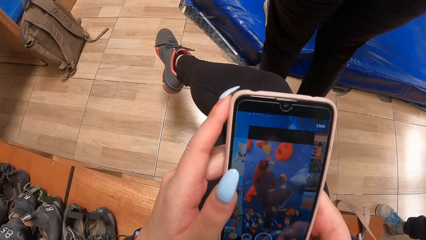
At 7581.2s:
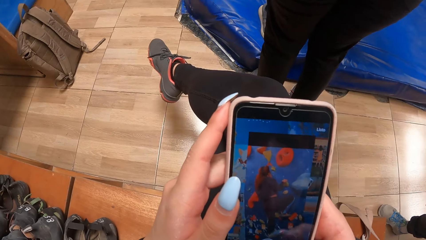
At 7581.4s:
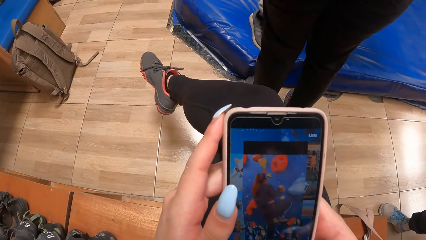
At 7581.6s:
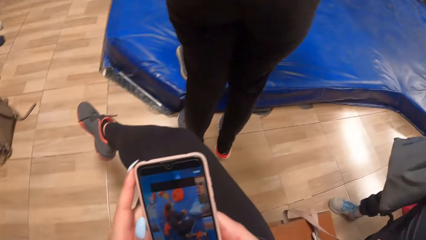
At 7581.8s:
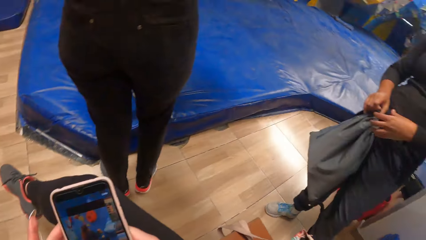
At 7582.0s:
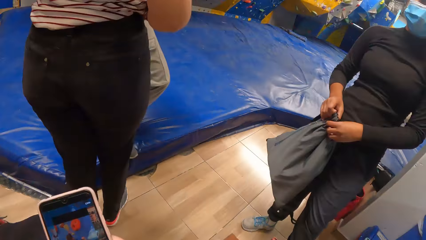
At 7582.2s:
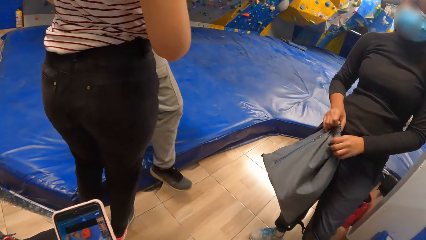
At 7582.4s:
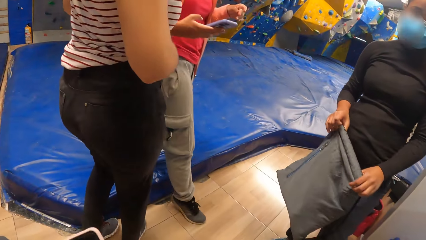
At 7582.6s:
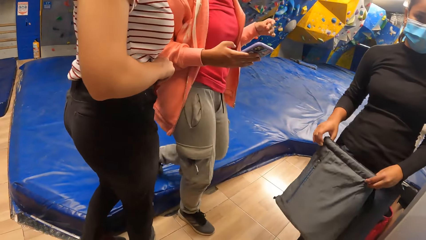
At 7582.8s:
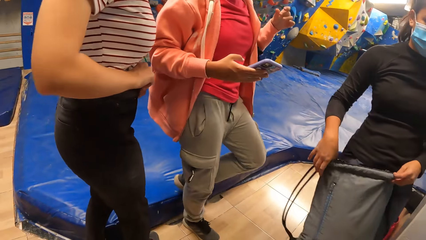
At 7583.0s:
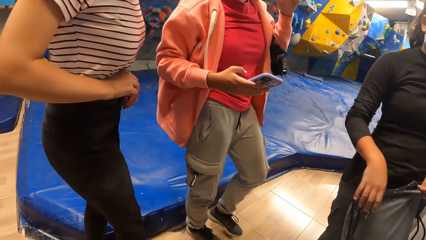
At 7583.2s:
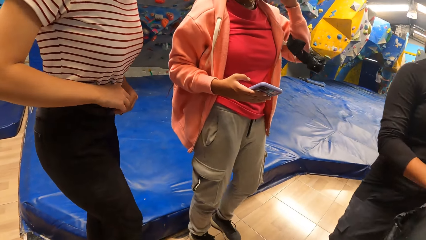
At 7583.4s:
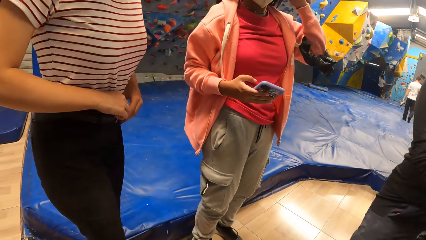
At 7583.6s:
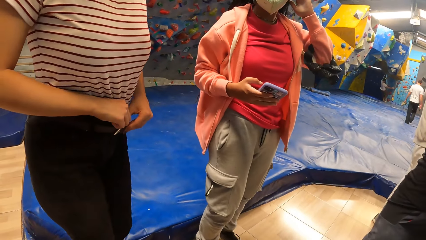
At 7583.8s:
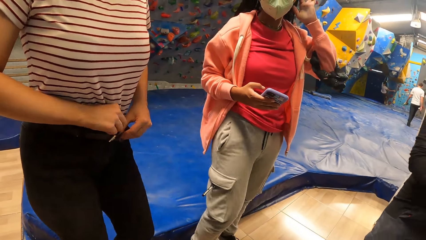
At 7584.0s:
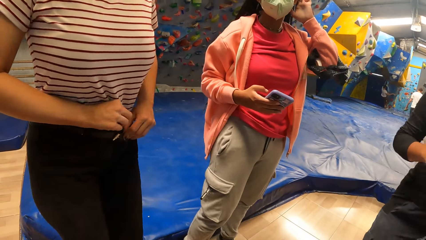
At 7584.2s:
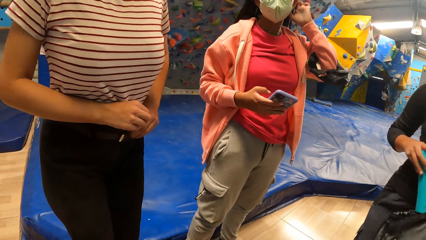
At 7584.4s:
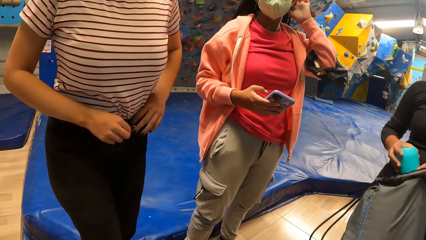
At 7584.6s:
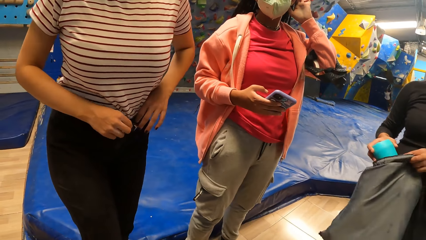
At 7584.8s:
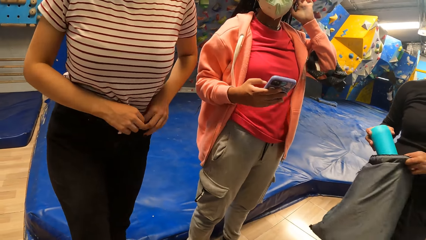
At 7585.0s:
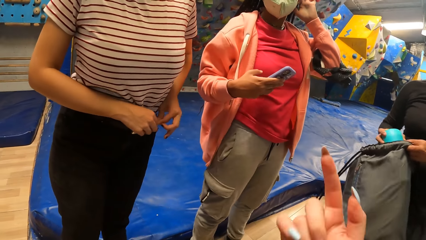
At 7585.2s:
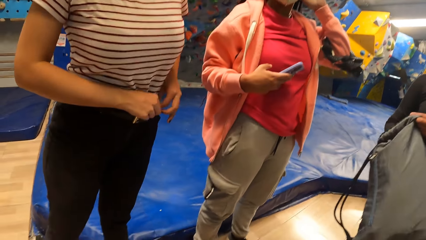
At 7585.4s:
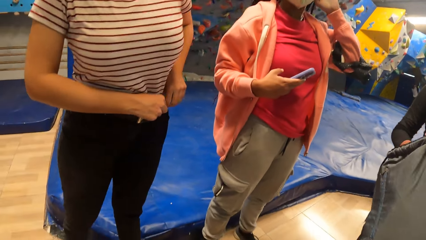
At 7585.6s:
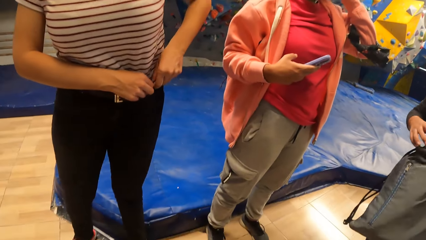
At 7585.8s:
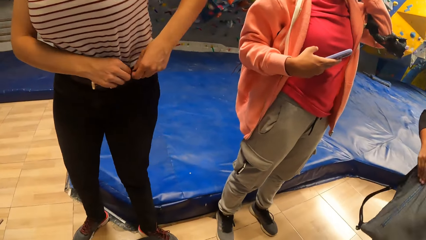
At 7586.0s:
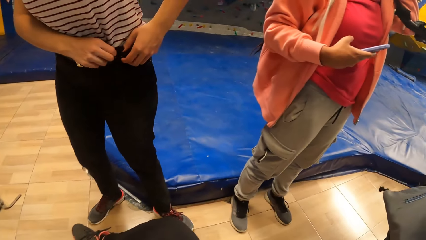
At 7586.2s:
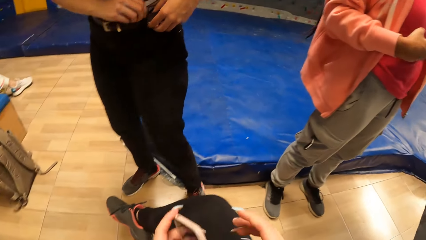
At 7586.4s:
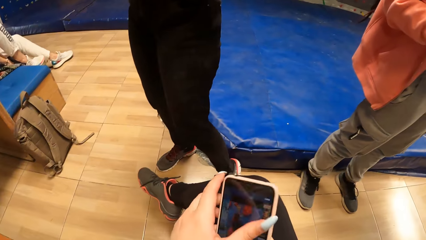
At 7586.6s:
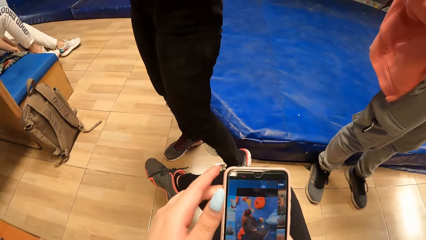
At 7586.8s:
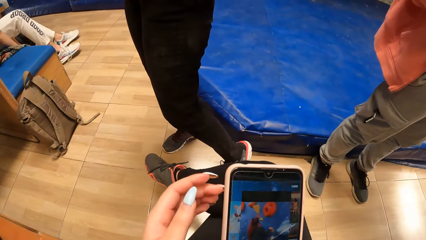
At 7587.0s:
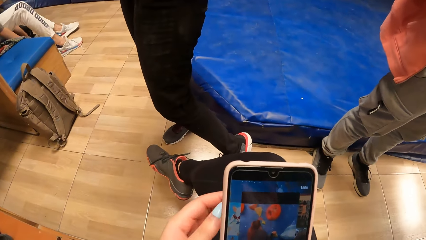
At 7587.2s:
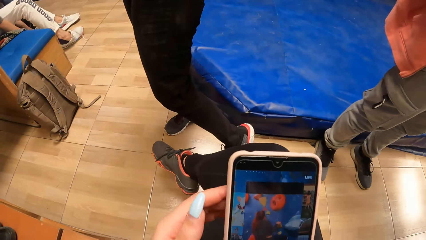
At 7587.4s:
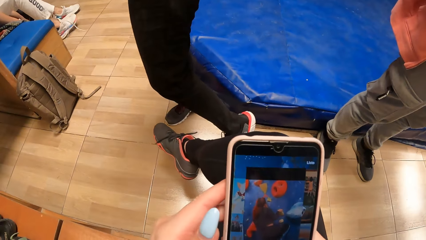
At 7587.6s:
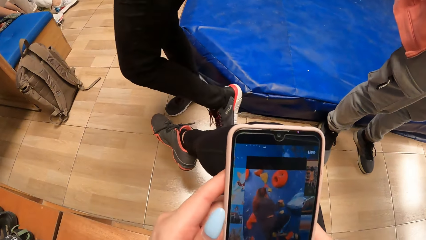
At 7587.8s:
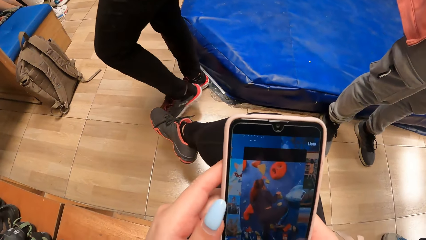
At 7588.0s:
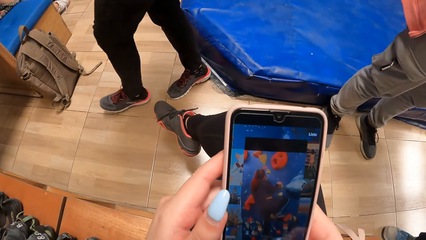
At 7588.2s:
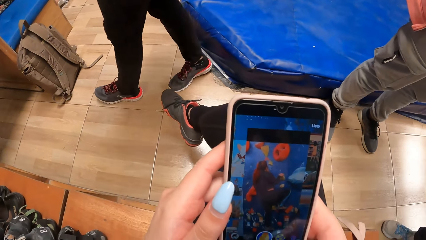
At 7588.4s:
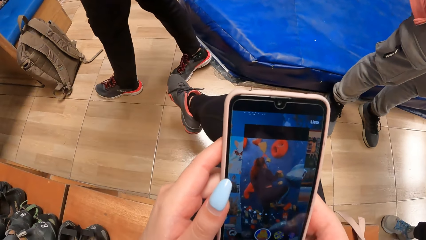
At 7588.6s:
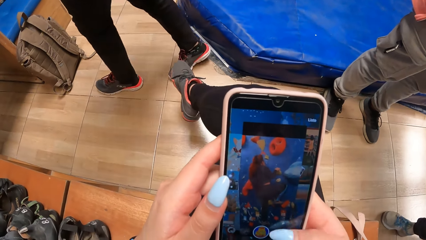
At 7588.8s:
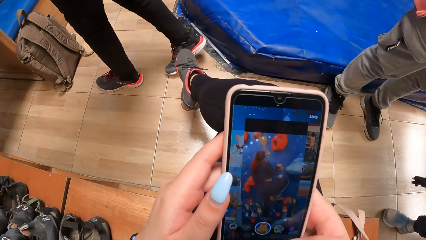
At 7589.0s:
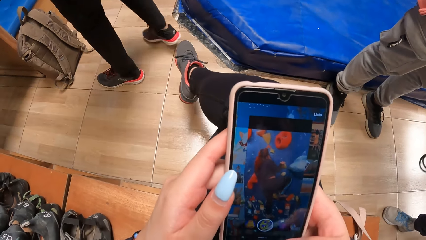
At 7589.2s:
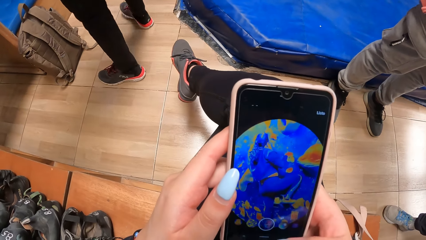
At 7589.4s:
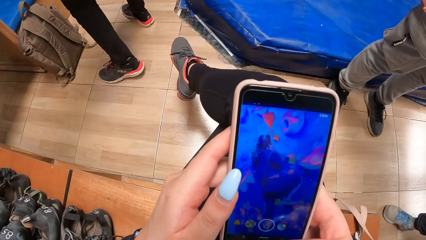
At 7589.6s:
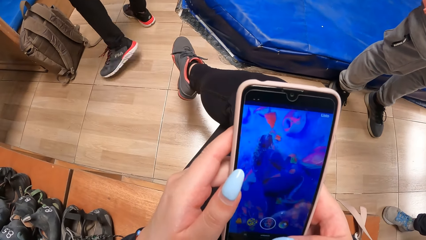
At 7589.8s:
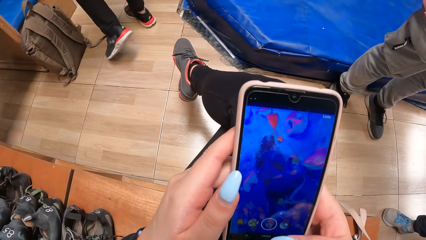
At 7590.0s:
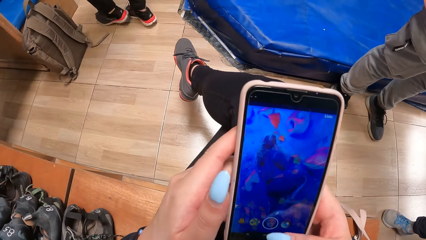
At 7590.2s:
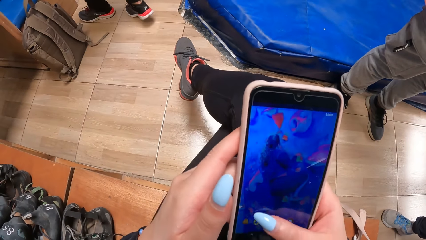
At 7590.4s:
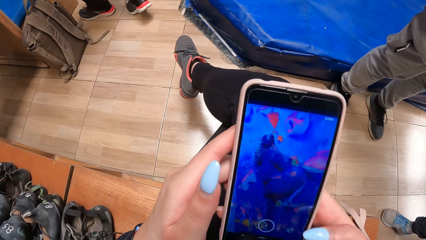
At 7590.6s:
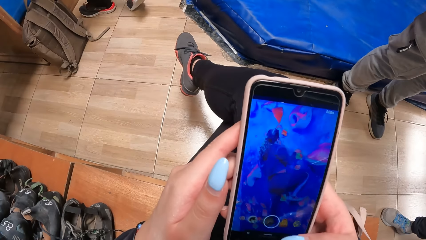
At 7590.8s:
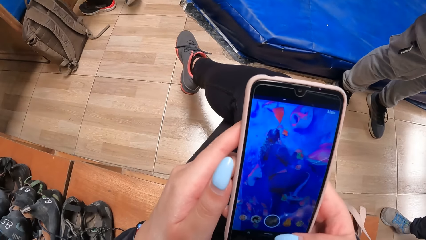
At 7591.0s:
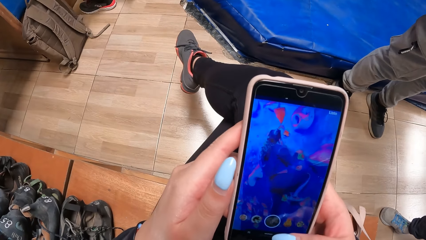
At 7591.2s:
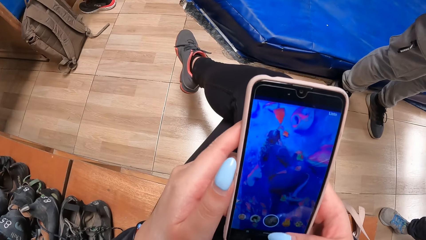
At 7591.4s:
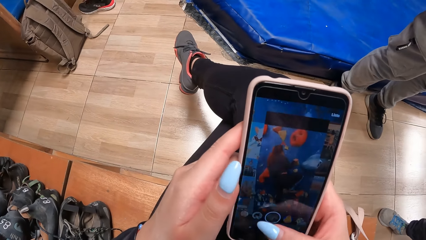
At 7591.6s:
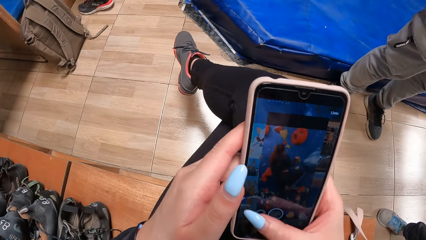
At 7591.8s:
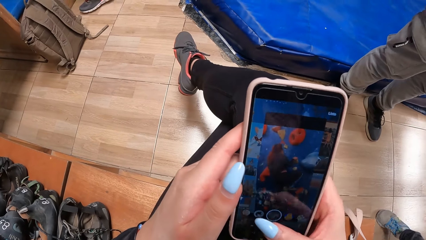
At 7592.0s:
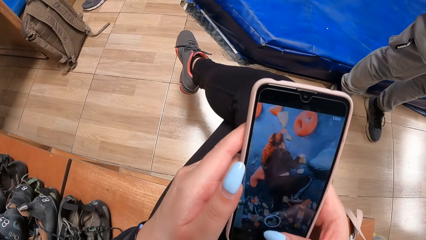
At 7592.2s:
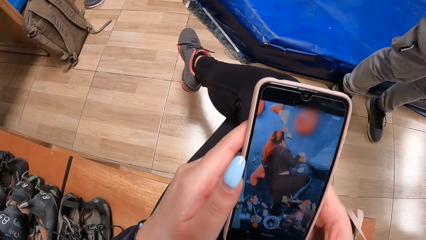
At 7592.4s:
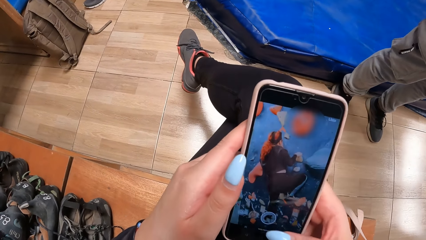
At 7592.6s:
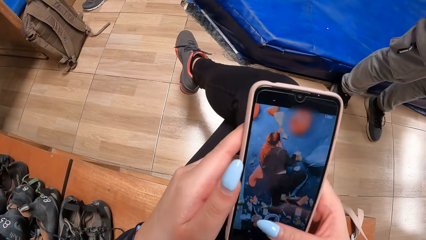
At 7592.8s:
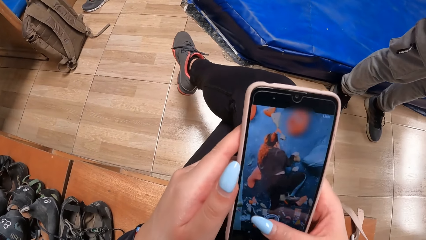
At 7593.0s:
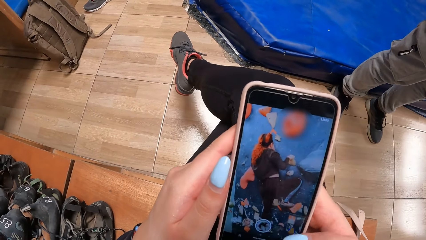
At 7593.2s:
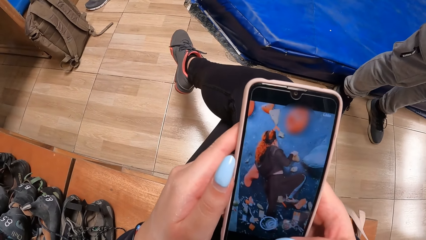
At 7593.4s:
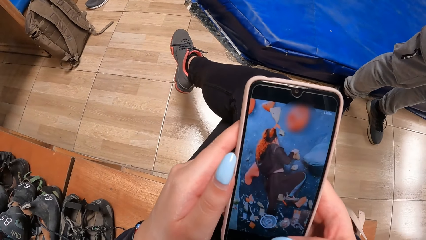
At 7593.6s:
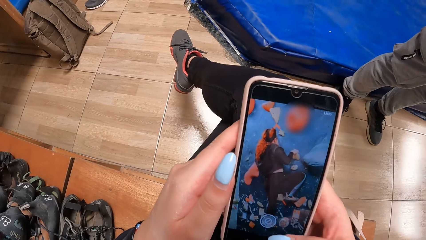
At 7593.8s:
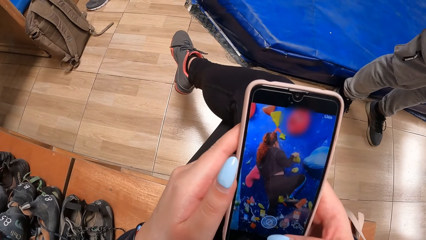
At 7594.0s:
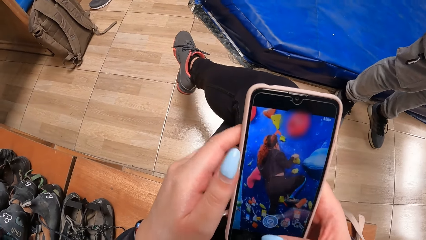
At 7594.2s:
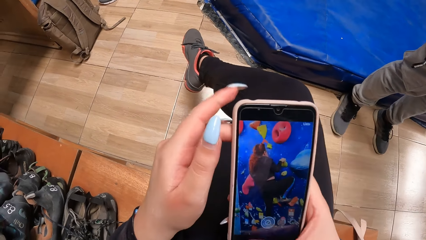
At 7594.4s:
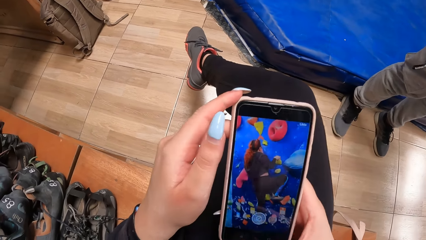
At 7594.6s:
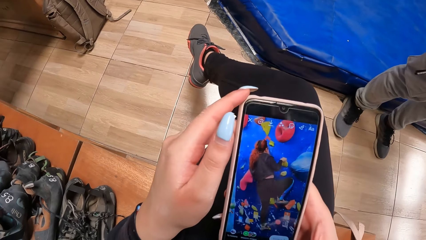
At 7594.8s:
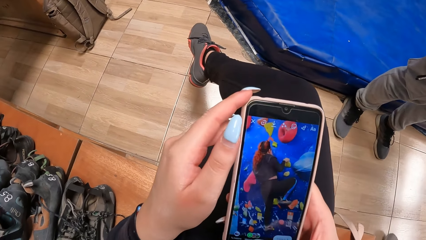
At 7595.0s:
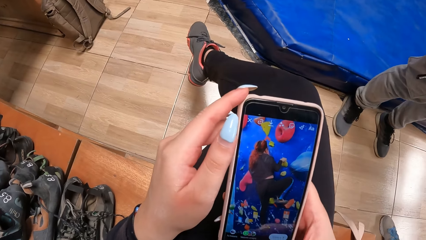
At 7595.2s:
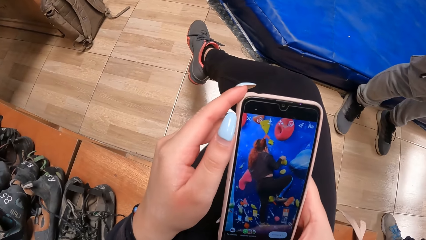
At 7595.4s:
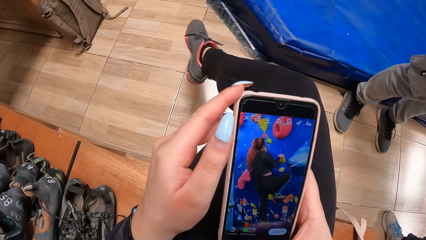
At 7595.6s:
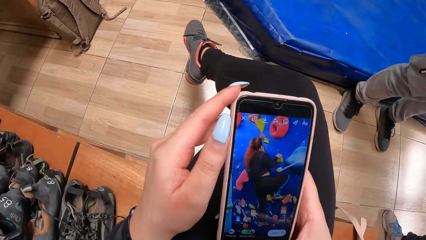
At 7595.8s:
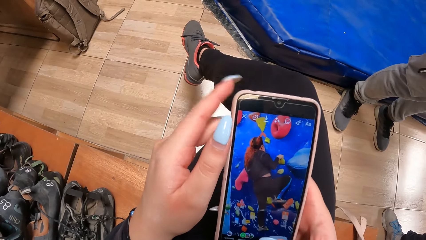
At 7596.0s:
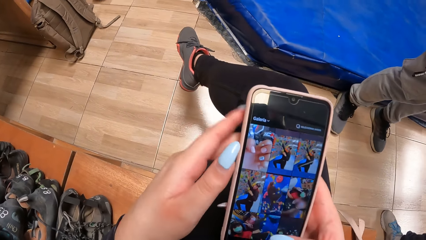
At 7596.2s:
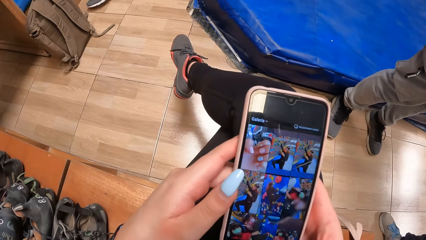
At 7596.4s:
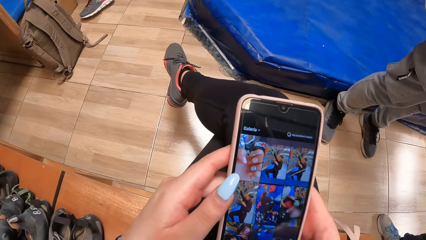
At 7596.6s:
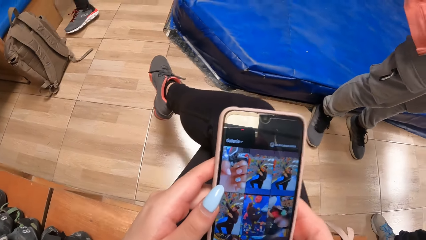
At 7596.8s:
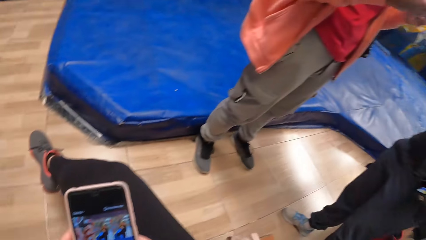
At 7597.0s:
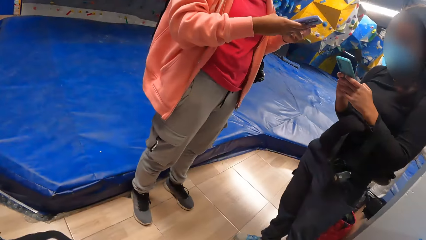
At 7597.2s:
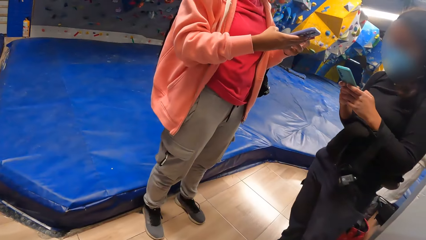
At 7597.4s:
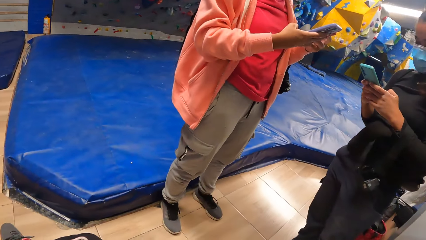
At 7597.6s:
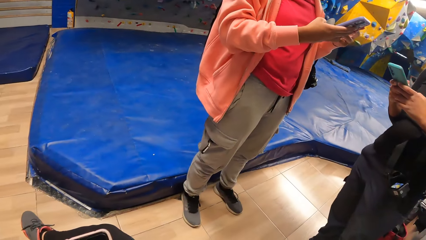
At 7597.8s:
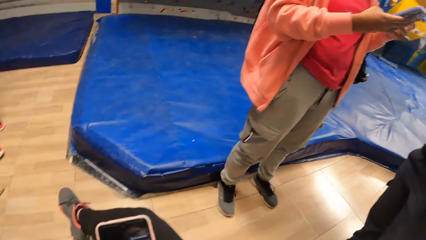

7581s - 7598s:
The camera wearer looks around. She flips the right finger at a girl. She interacts with the girl. The camera wearer looks around. She holds the phone with both hands. She holds the phone with her right hand. She operates the phone with her right hand. She holds the phone with both hands. She operates the phone with both hands. She looks around.
